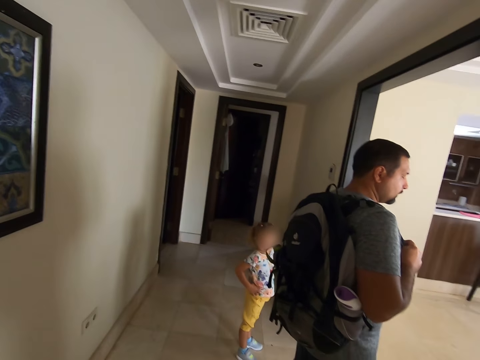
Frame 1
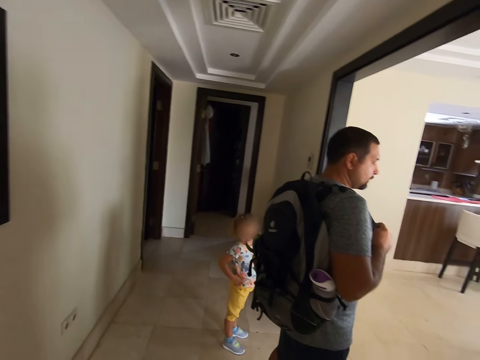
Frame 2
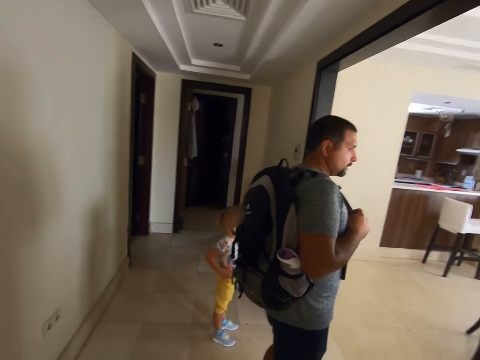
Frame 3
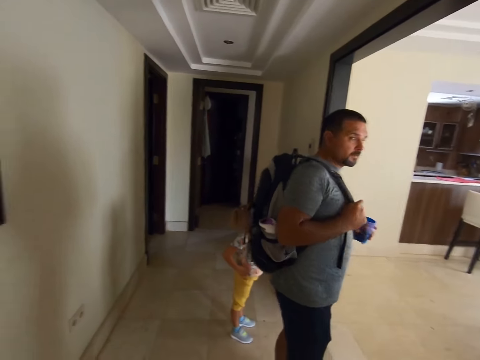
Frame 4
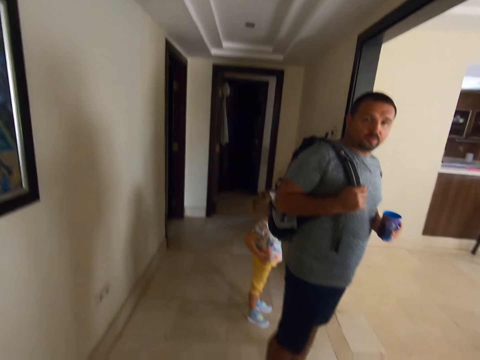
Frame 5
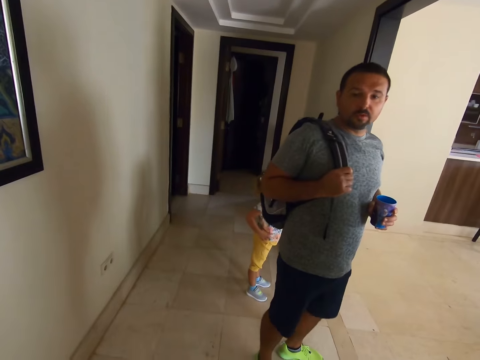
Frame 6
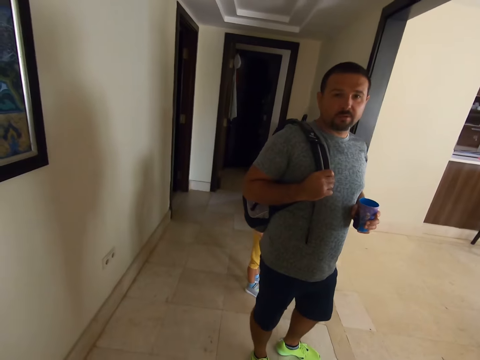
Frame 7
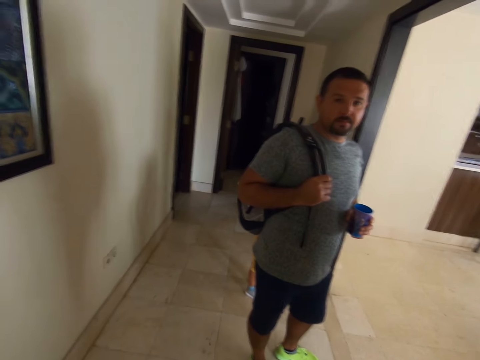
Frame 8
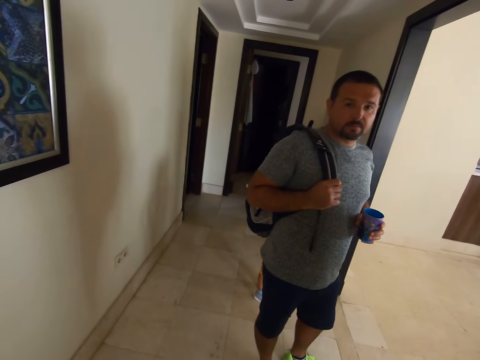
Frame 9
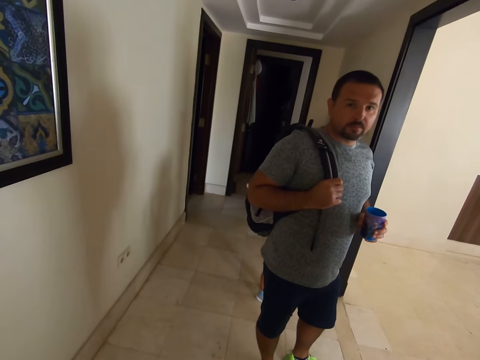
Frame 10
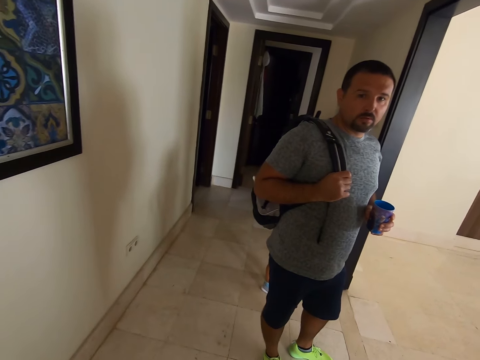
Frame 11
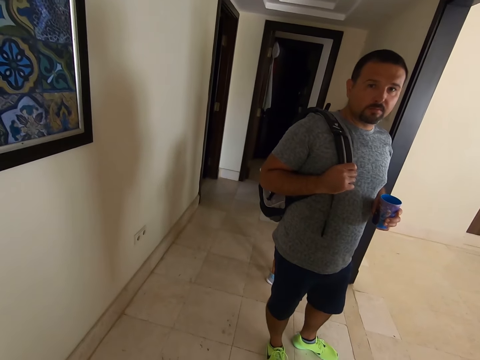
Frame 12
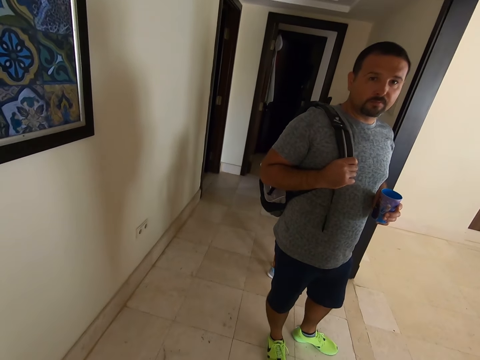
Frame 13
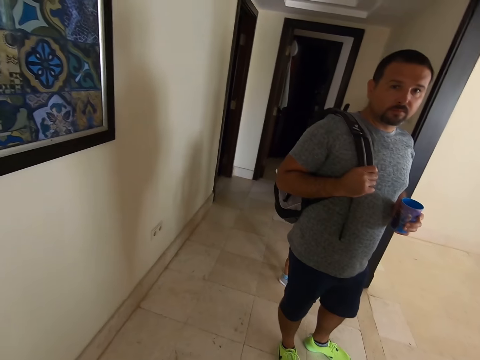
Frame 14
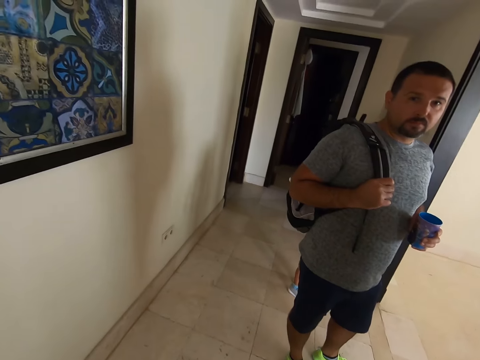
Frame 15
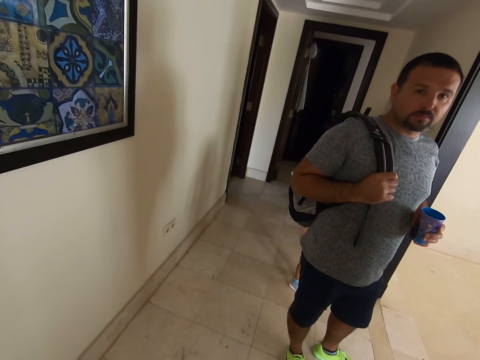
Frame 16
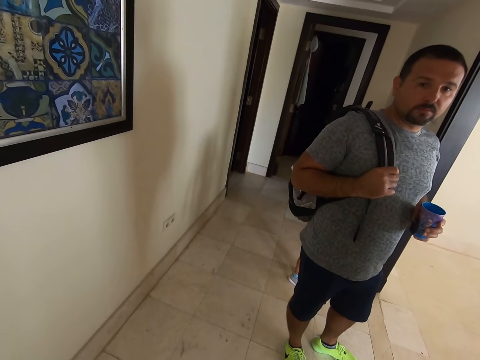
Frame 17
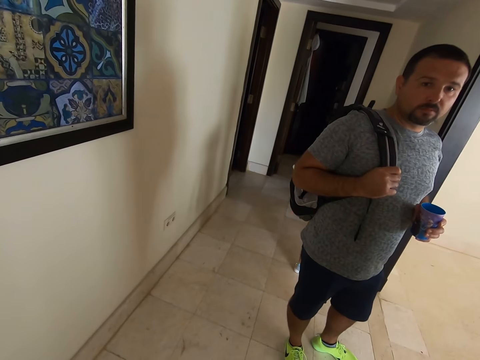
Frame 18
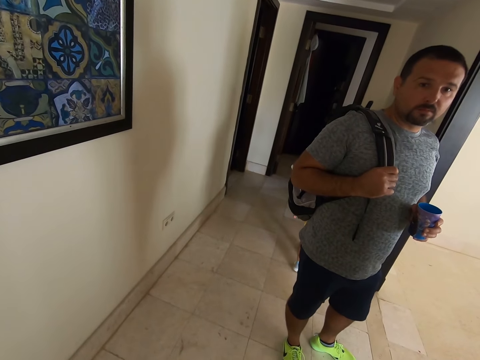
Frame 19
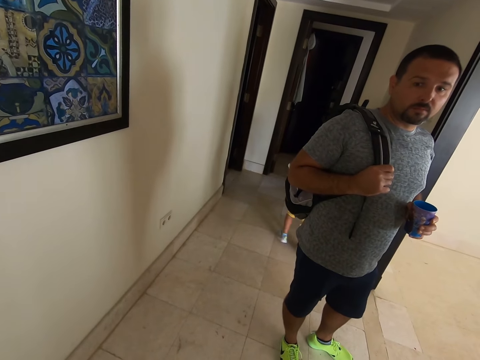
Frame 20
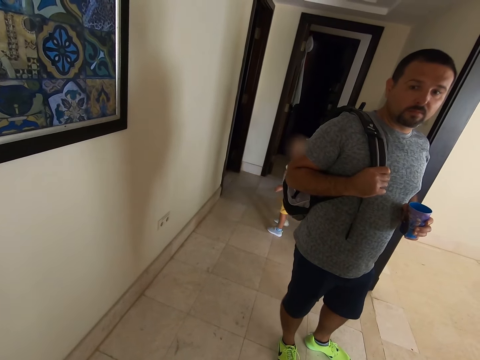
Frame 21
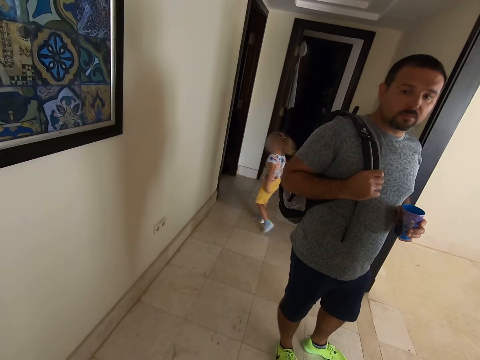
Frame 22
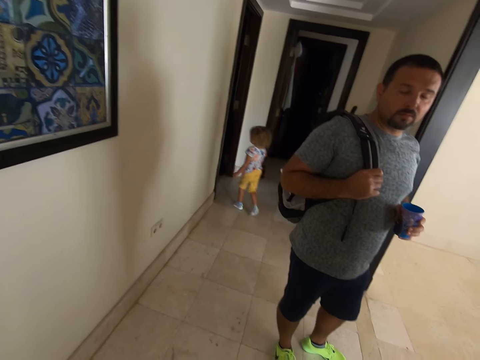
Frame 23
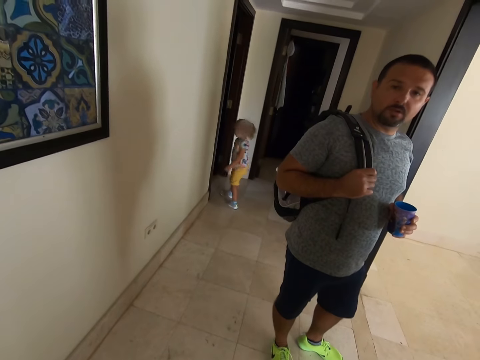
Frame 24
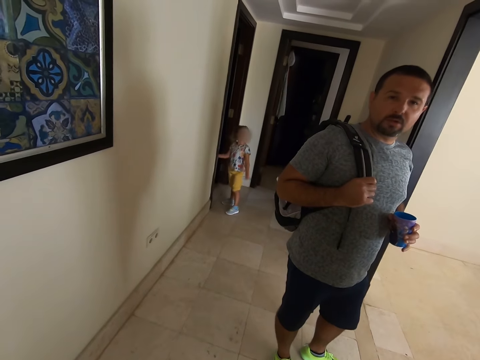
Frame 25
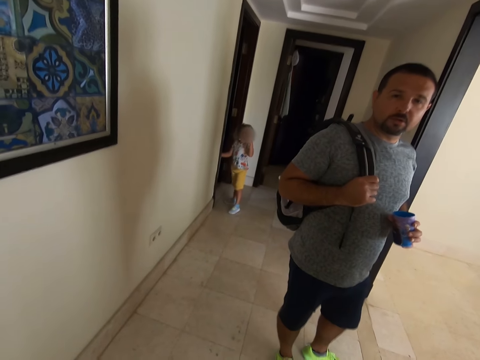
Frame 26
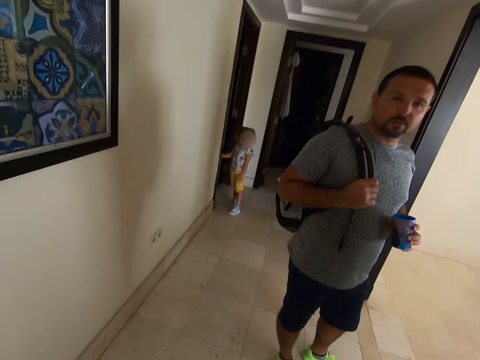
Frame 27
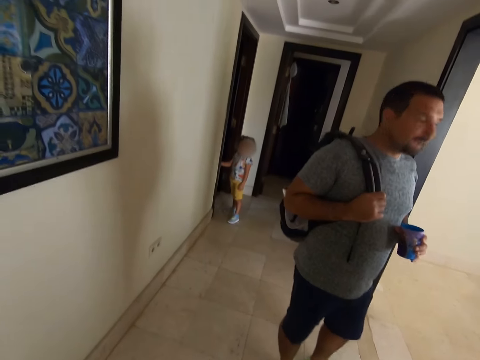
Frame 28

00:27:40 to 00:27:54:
The man converses with the camera wearer. The camera wearer converses with the man. The man converses with the camera wearer.

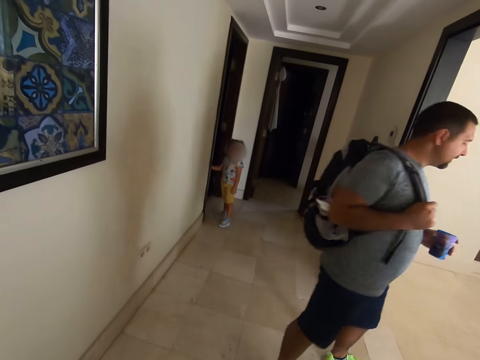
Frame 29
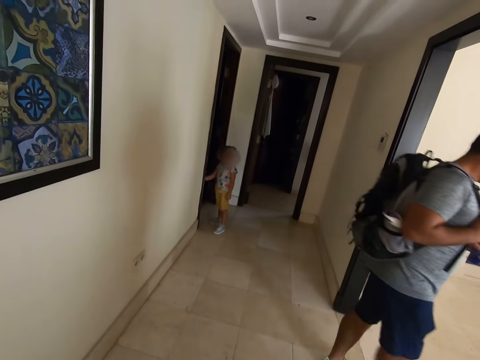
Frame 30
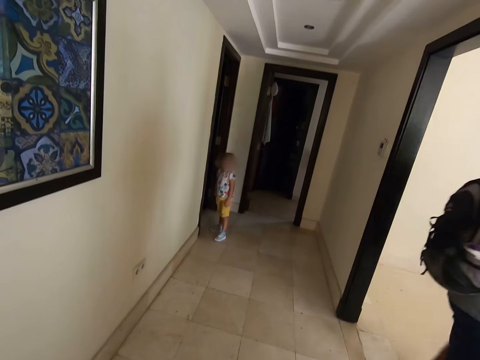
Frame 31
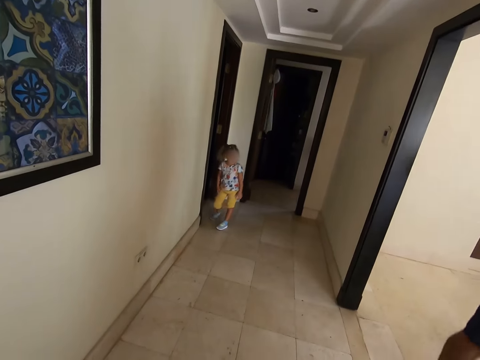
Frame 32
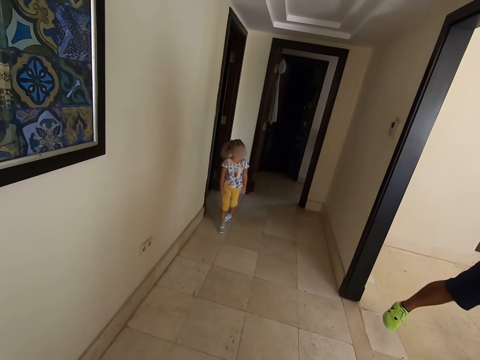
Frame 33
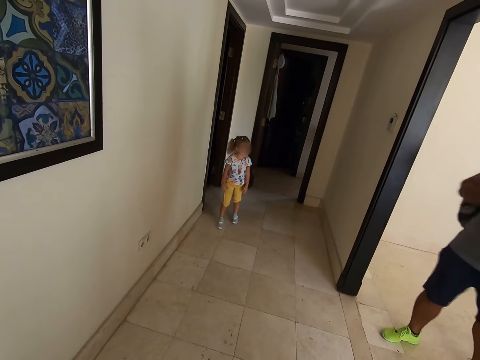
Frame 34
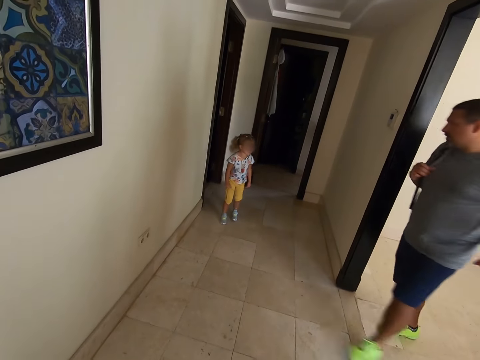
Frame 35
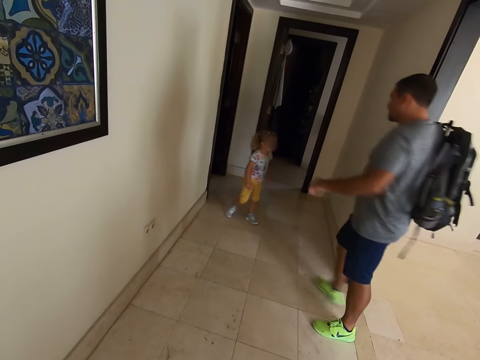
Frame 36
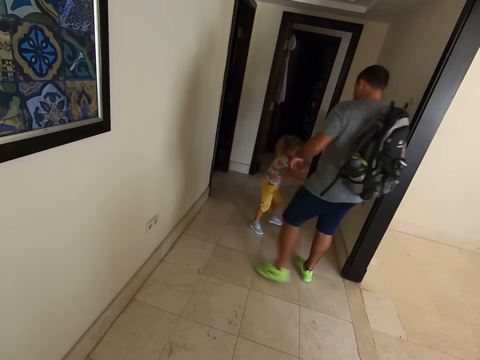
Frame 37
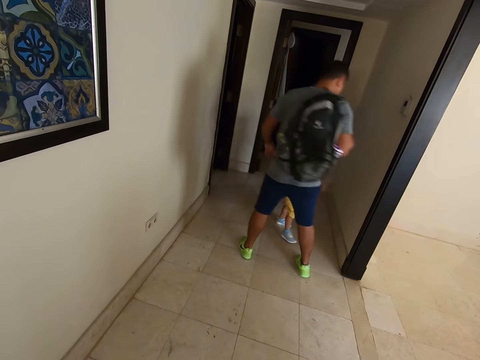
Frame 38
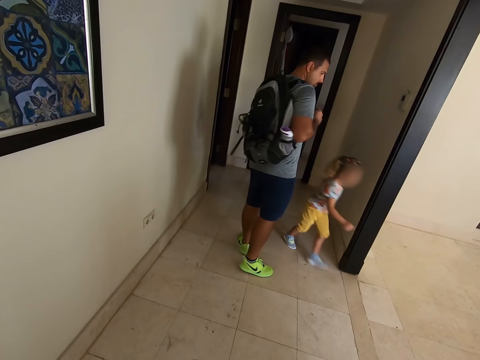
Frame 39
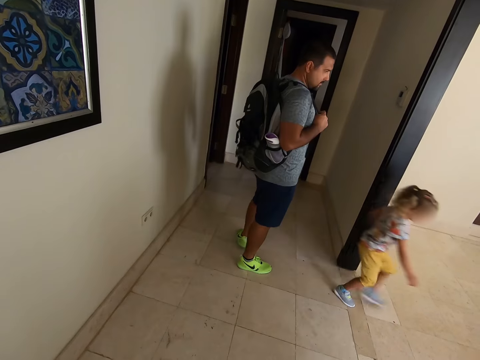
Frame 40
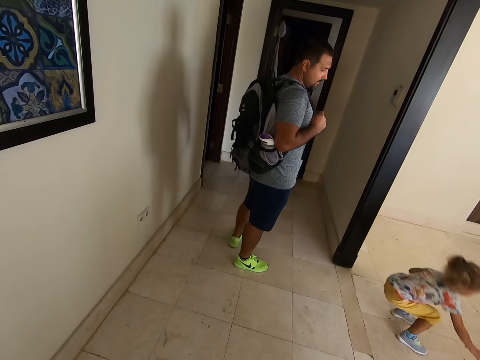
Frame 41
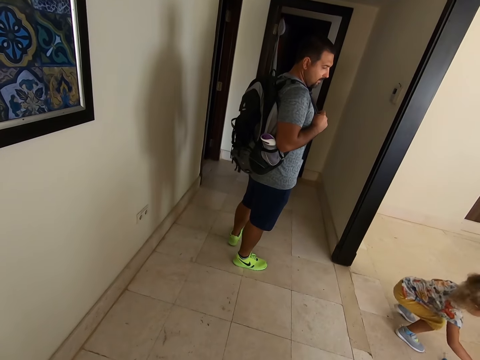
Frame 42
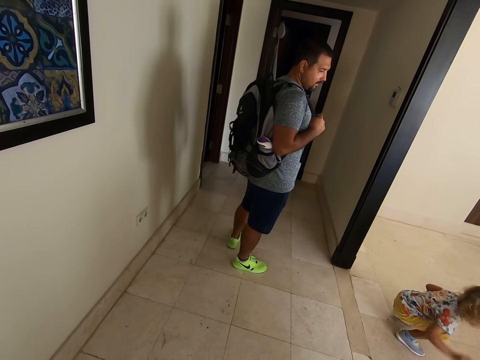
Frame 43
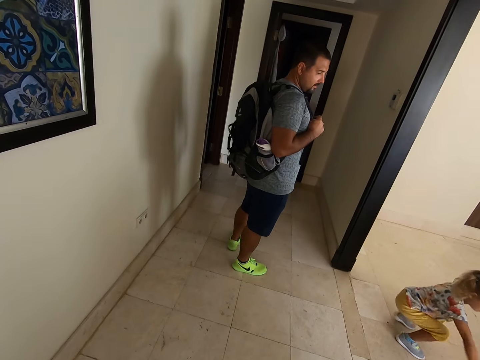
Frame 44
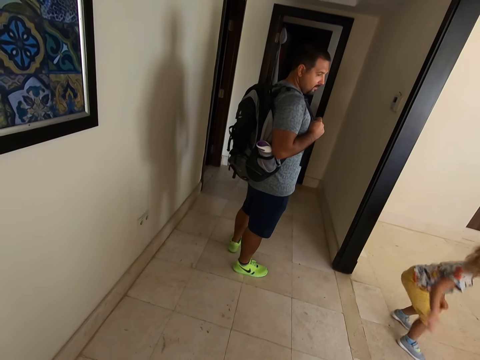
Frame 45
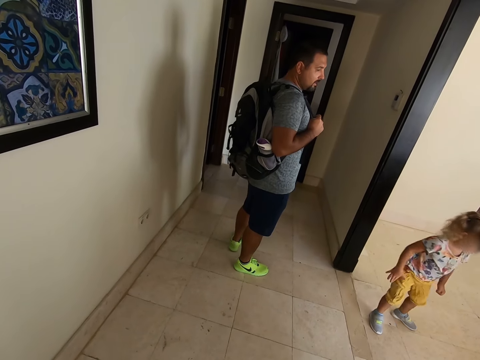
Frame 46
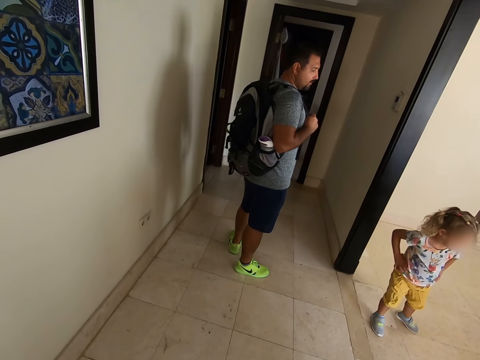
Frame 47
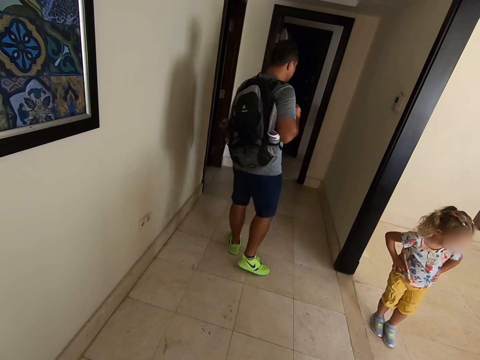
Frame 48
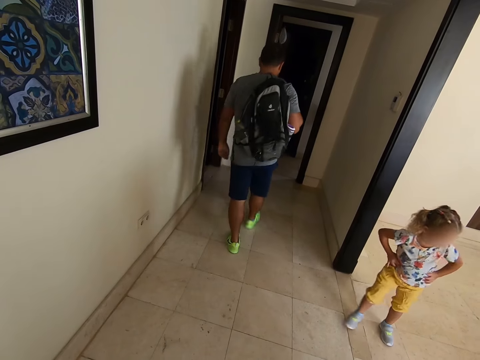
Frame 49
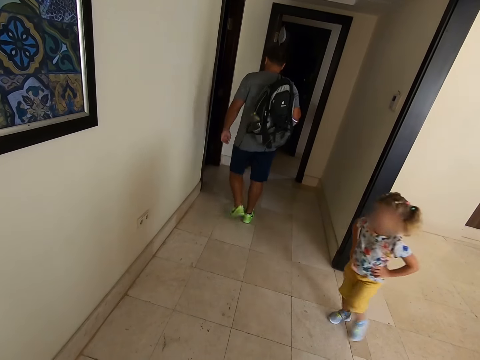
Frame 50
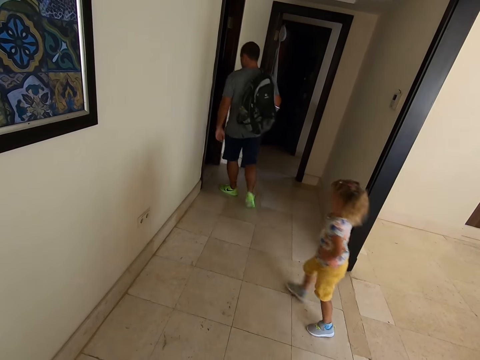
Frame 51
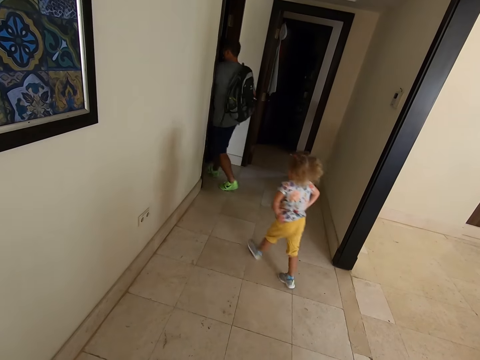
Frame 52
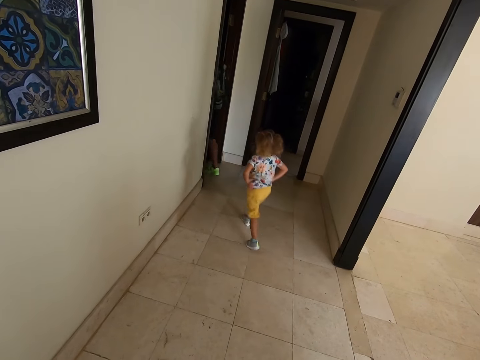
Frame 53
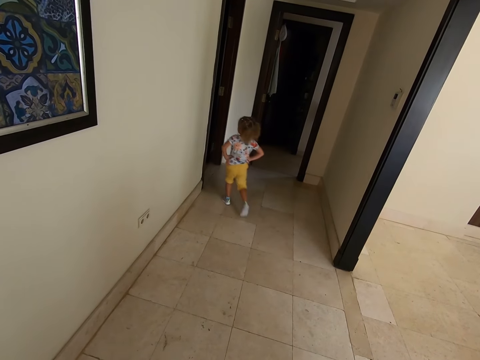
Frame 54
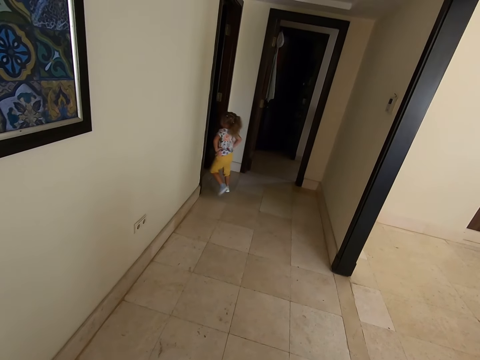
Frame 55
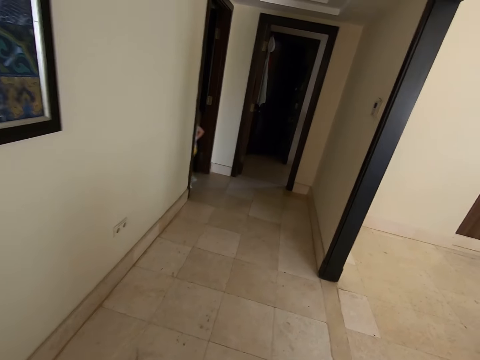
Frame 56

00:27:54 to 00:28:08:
The man walks around the house. The man places the cup in a room. The camera wearer looks at the man. The man walks around the house.
